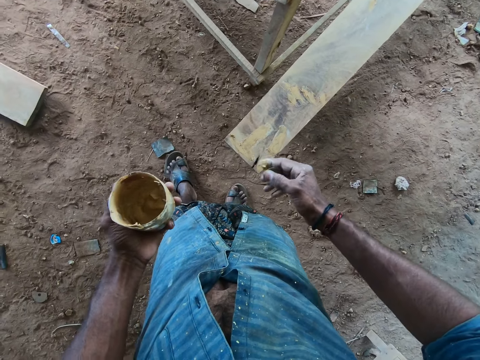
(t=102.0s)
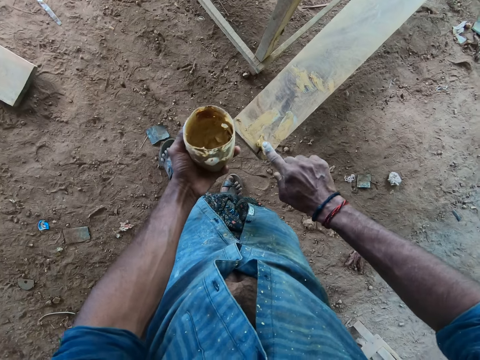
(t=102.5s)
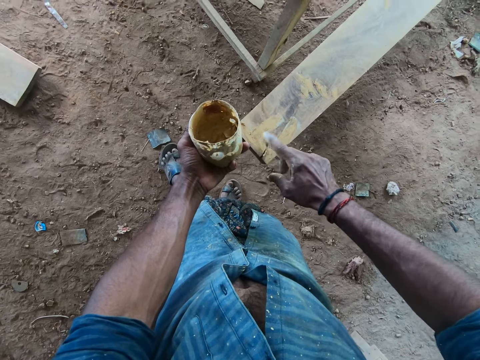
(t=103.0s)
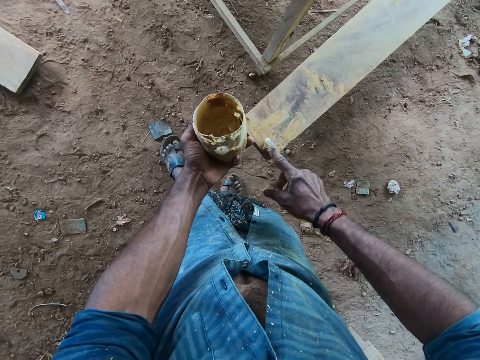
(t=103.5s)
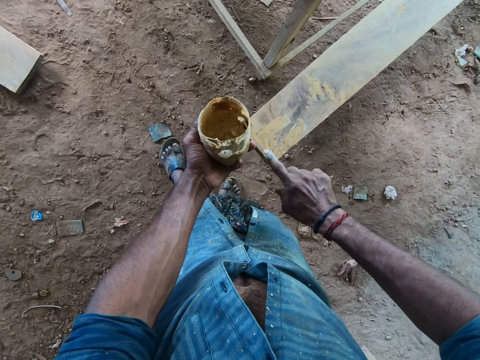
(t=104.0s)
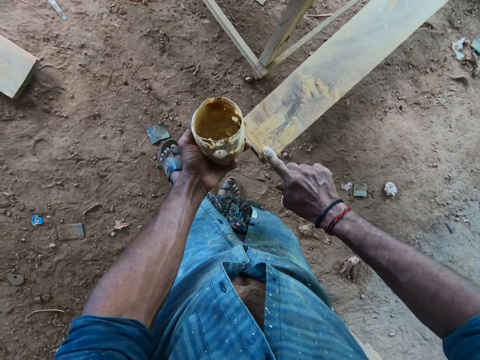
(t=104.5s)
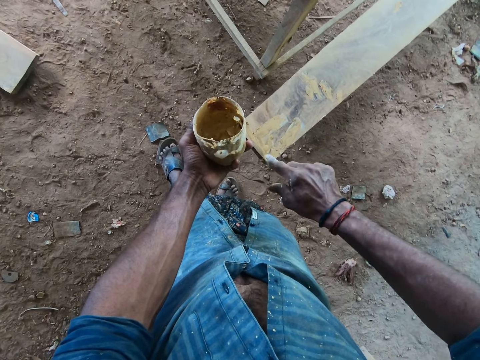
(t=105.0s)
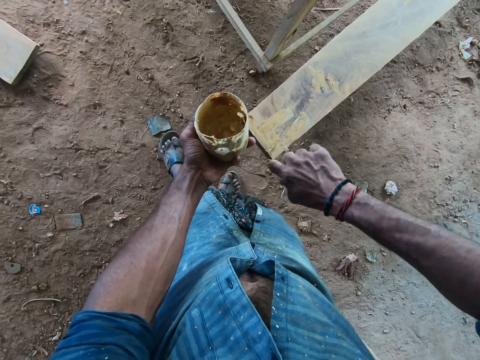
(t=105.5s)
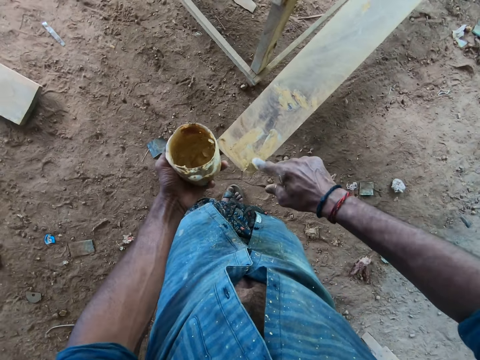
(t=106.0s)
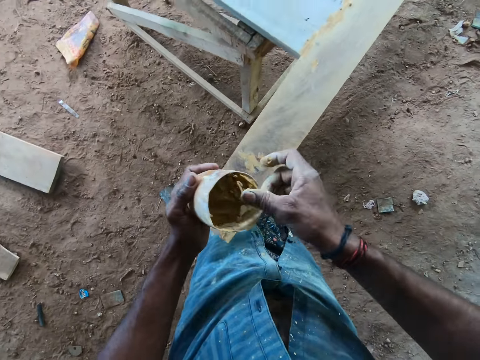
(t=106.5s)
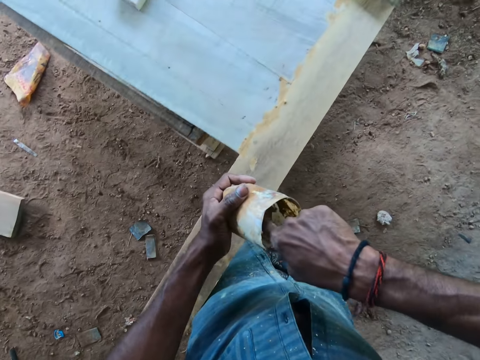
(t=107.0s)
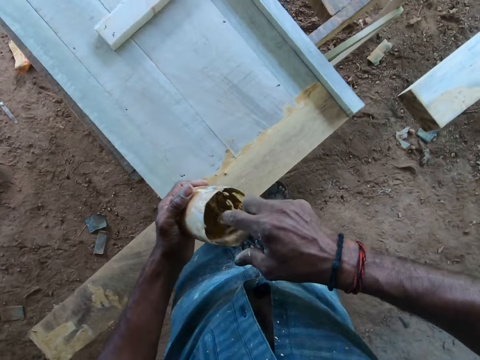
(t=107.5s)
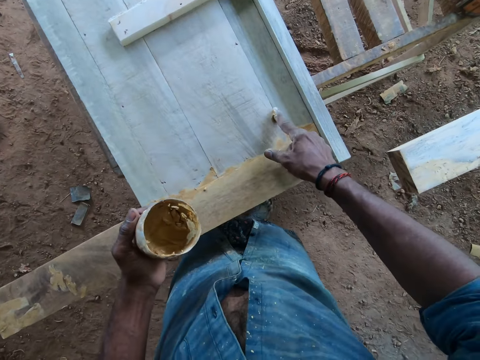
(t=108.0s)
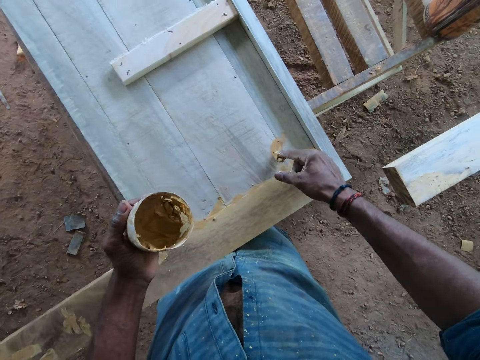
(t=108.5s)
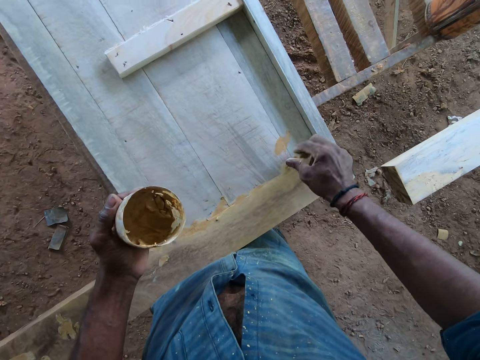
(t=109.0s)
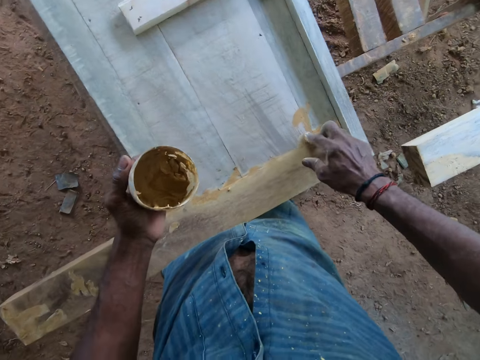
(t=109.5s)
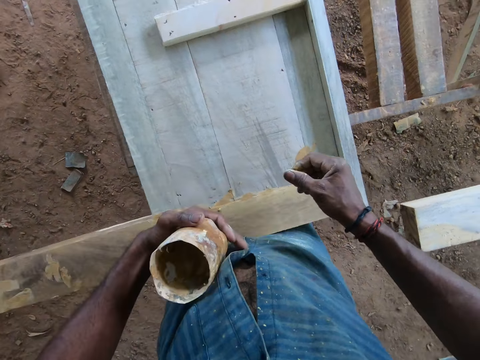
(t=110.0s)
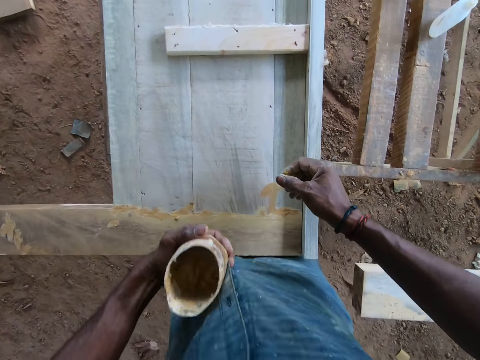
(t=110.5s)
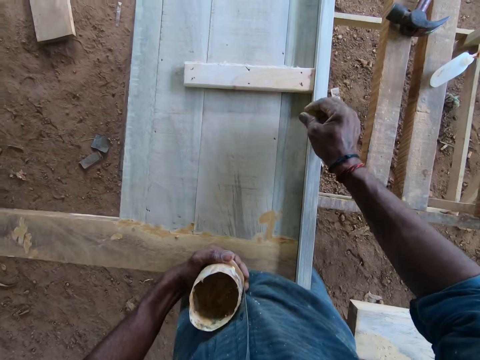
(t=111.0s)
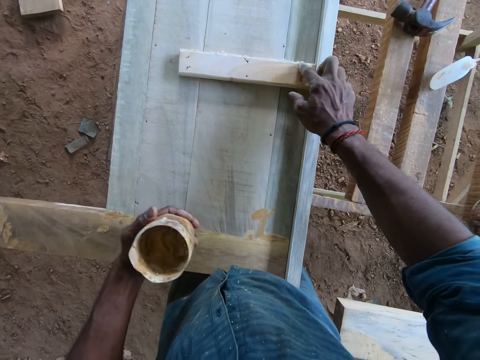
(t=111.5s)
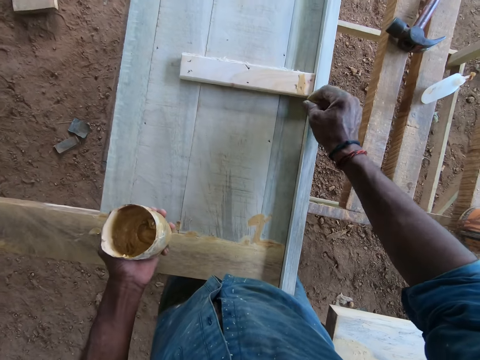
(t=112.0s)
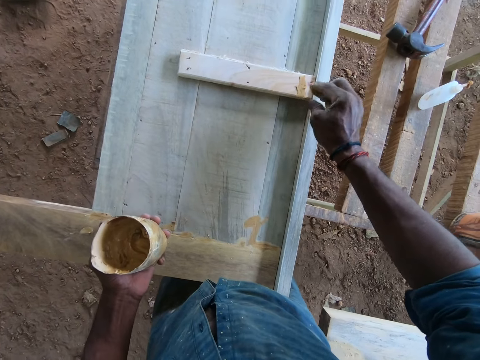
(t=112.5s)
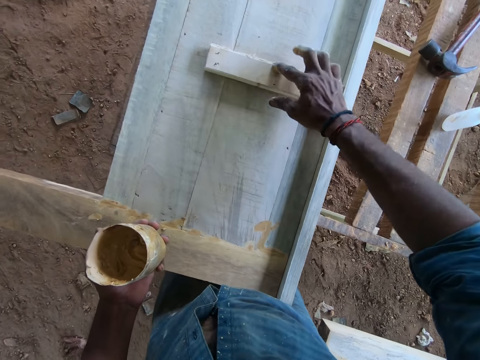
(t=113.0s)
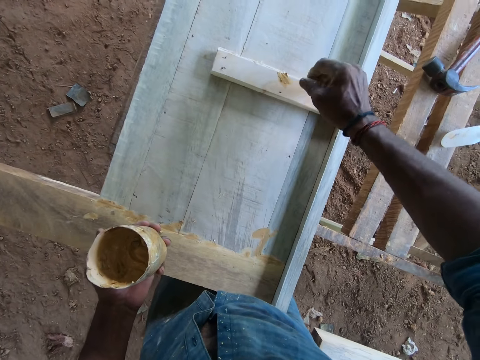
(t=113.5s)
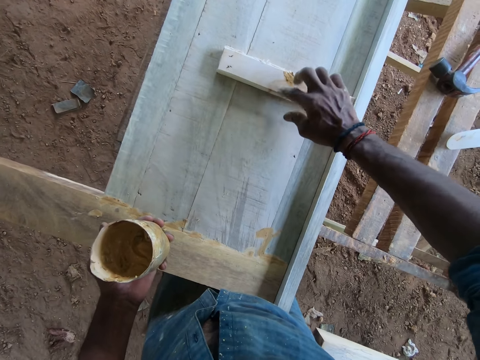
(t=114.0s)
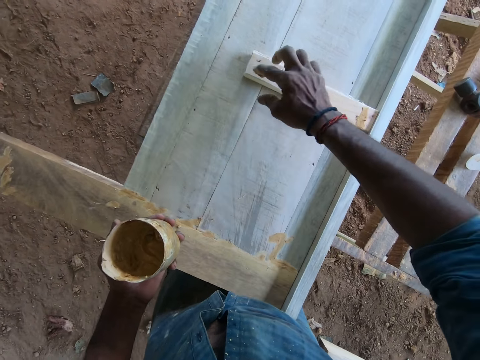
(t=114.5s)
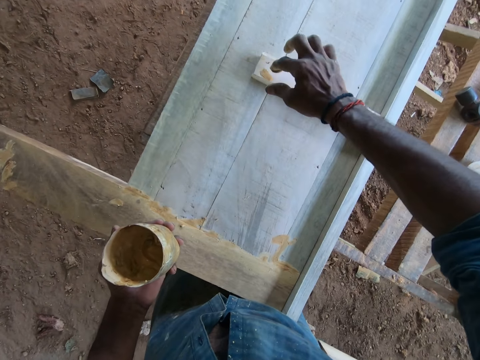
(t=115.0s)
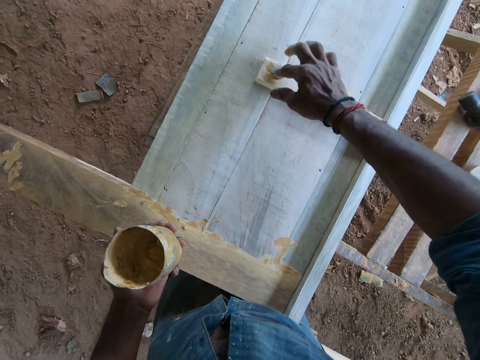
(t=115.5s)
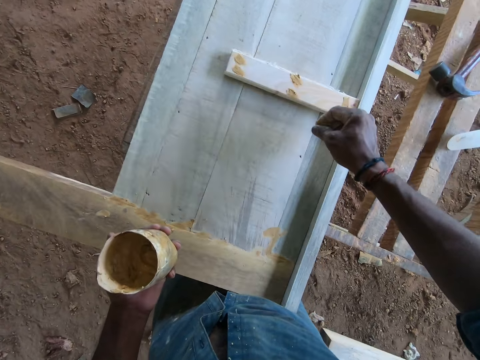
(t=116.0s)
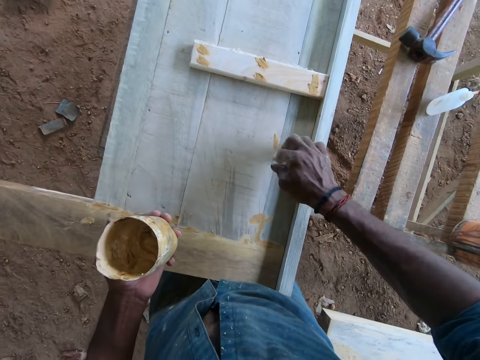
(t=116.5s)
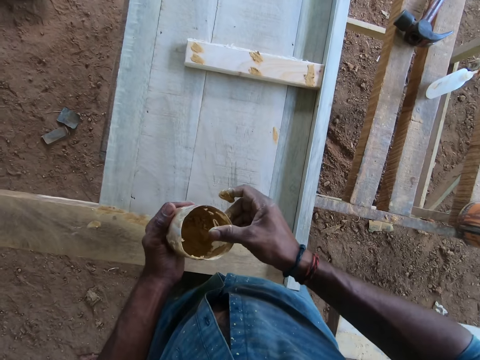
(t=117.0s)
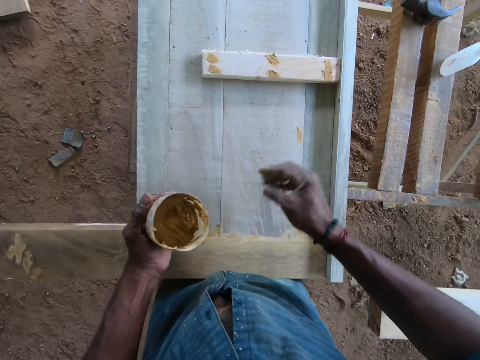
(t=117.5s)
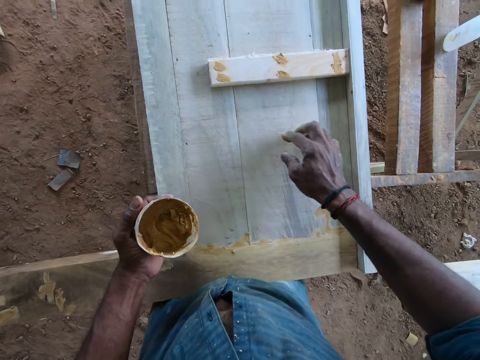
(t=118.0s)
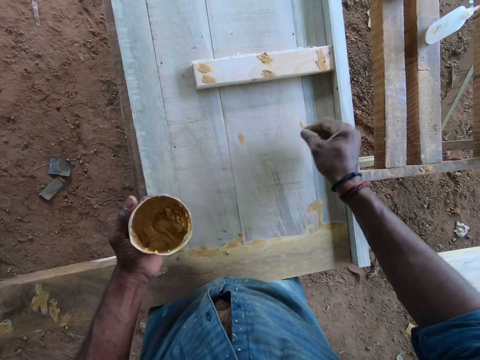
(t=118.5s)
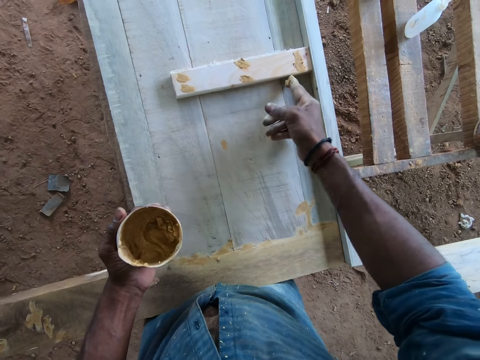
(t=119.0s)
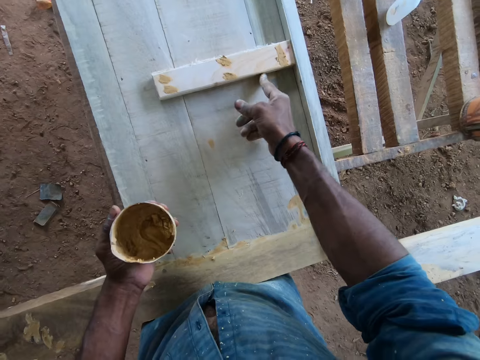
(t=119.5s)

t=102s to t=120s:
The camera wearer smears something on the wood. He smears something on the wood again. He takes paste from the container in his left hand with his right hand. He places the index finger in the container. He applies the paste in his right hand on the piece of wood on the table. He adjusts his shirt with his left hand. He applies the paste in his right hand on the piece of wood on the table. He smears something on the wood.

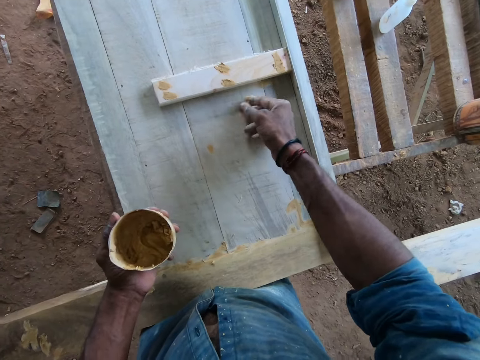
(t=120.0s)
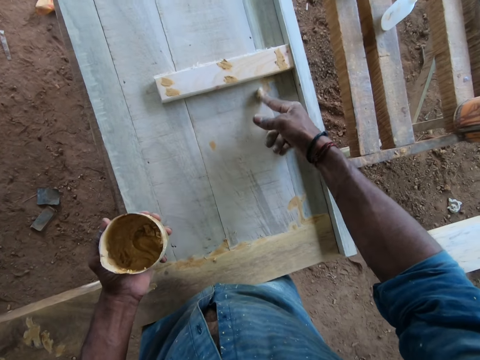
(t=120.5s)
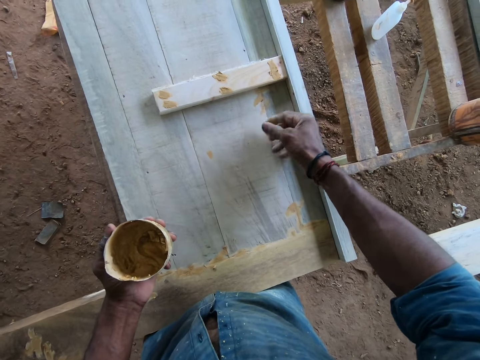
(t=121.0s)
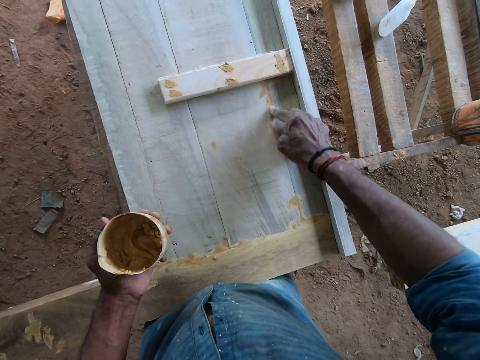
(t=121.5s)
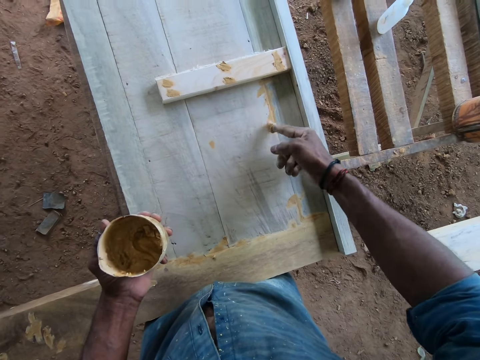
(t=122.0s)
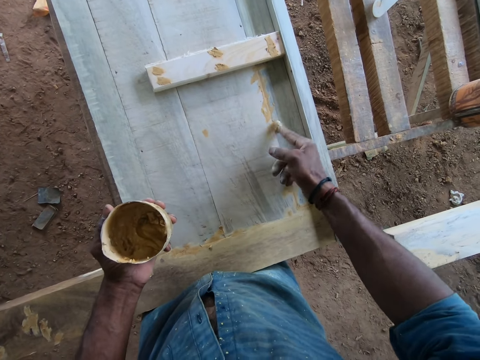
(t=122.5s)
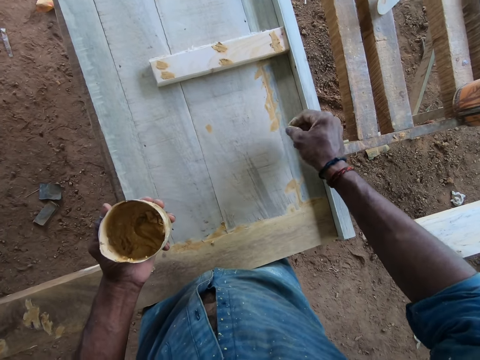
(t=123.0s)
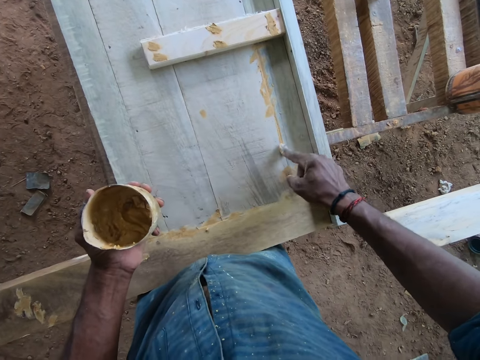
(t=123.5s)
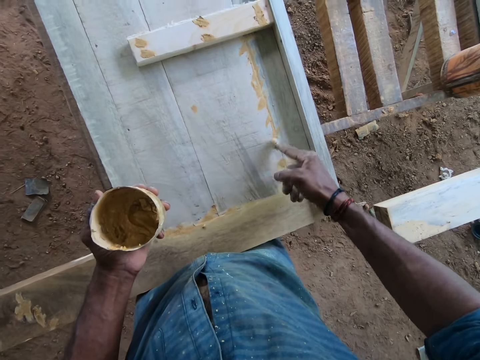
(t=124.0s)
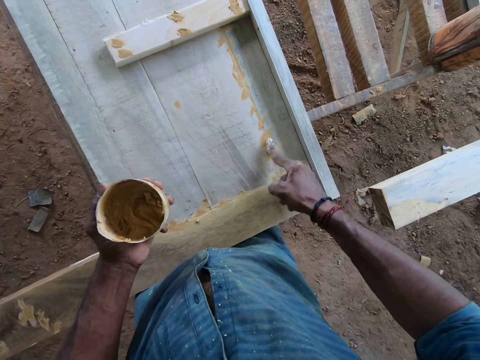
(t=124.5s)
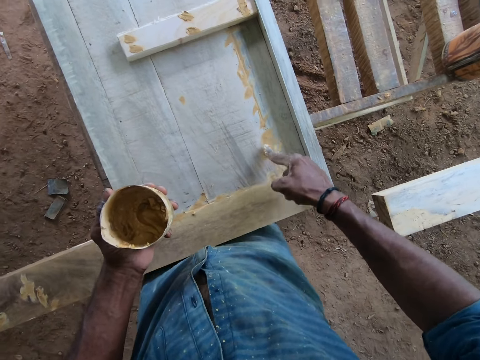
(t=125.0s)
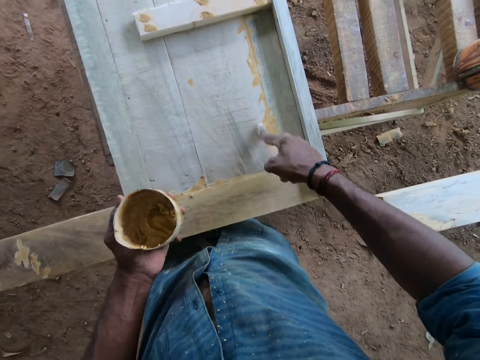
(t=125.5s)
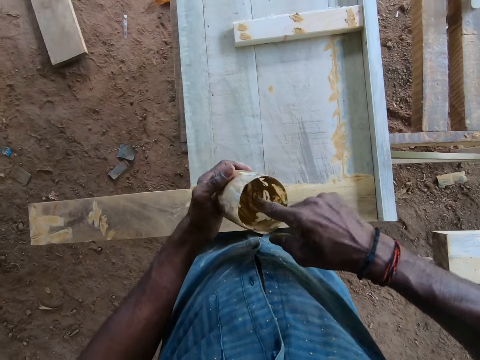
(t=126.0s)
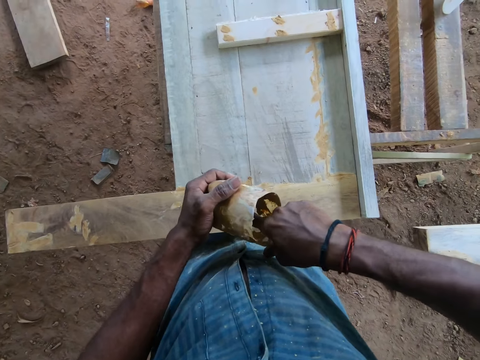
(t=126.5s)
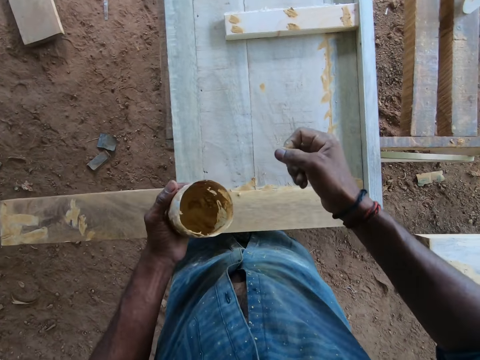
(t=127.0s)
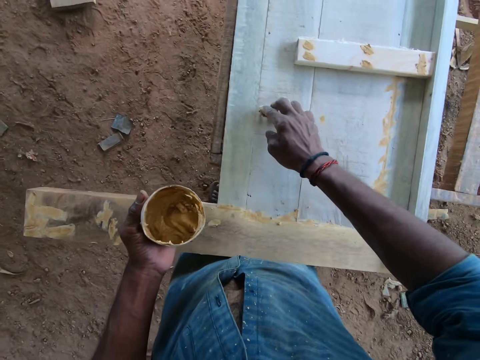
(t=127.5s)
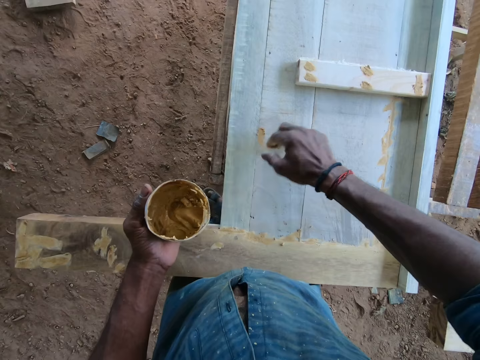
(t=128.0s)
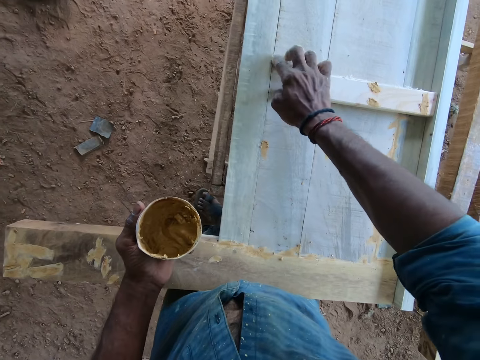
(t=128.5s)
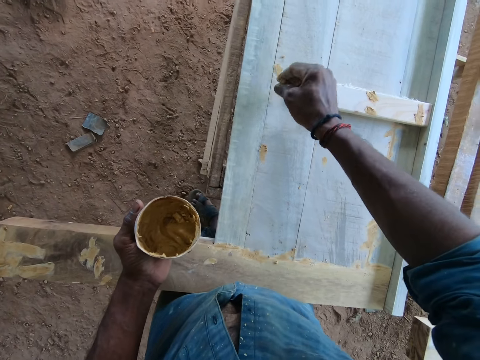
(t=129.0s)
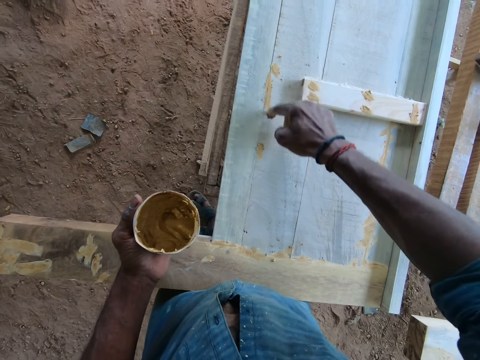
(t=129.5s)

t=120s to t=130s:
The camera wearer smears something on the wood. He smears something on the wood again. He places the index finger in the container. He takes paste from the container in his left hand with his right hand. He applies the paste in his right hand on the piece of wood on the table.
